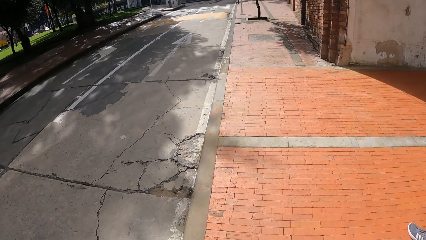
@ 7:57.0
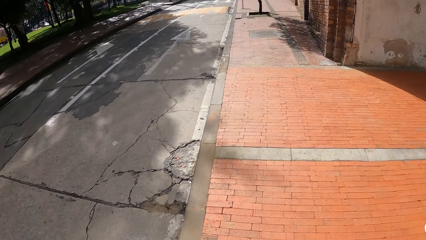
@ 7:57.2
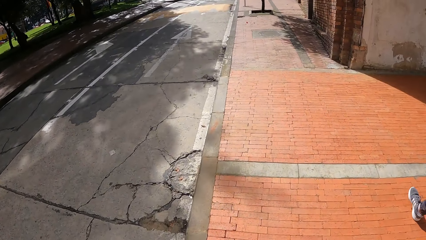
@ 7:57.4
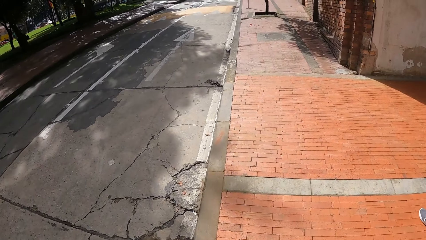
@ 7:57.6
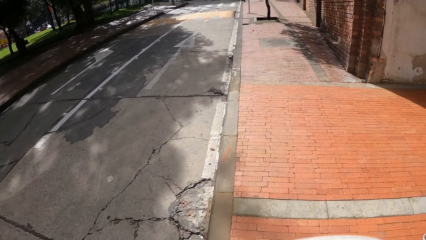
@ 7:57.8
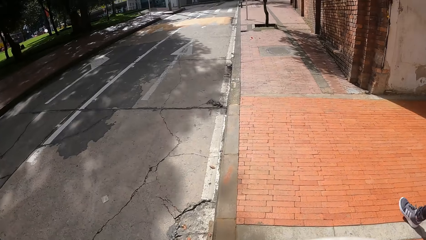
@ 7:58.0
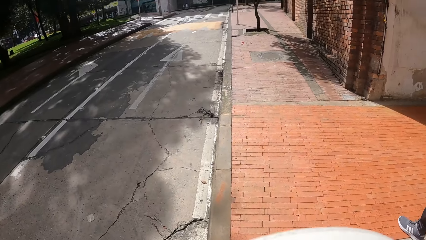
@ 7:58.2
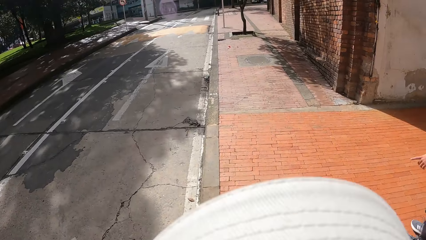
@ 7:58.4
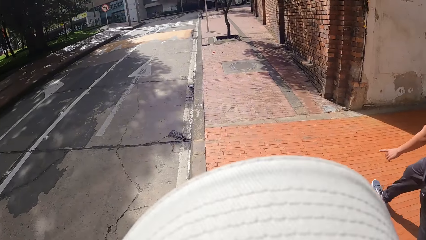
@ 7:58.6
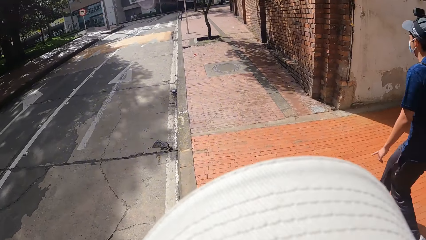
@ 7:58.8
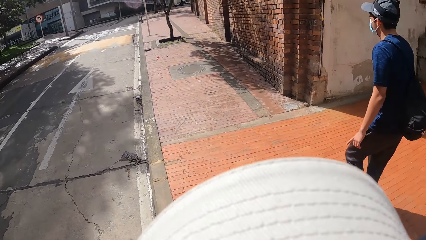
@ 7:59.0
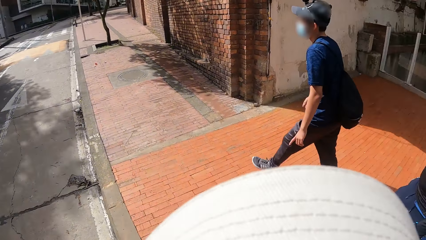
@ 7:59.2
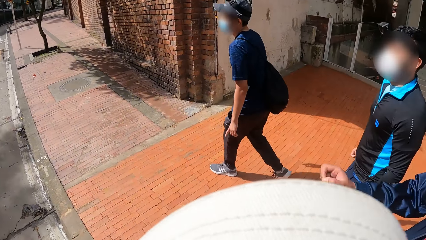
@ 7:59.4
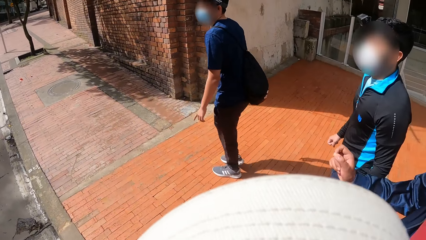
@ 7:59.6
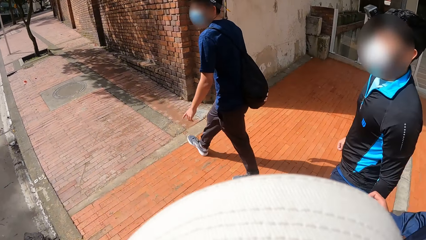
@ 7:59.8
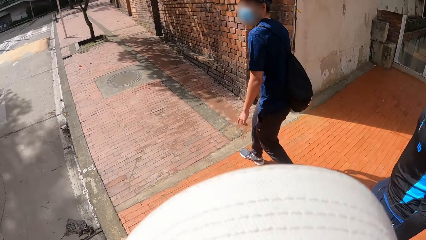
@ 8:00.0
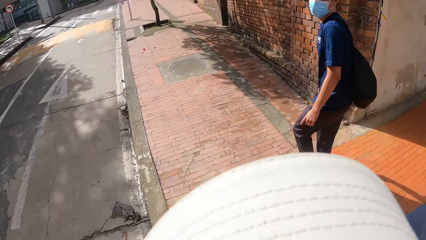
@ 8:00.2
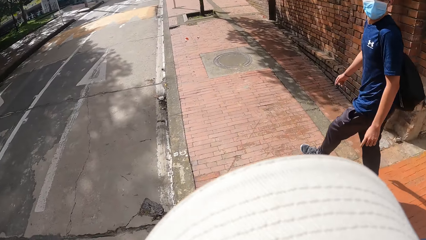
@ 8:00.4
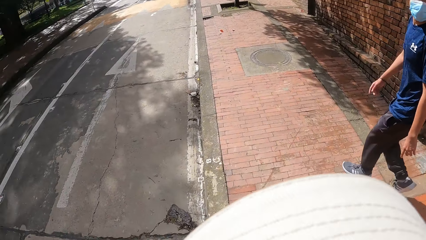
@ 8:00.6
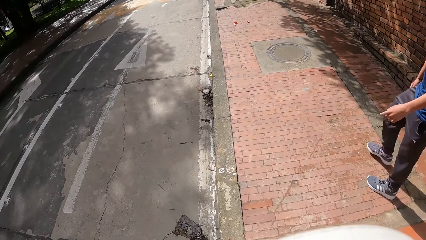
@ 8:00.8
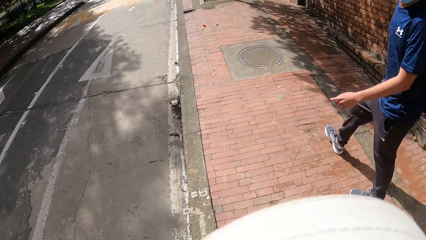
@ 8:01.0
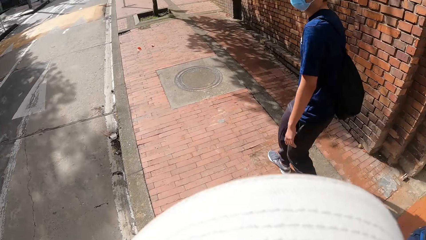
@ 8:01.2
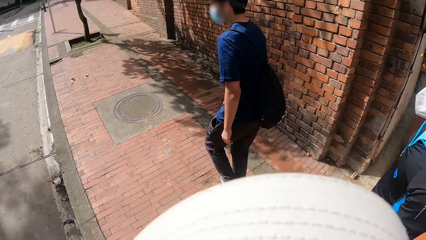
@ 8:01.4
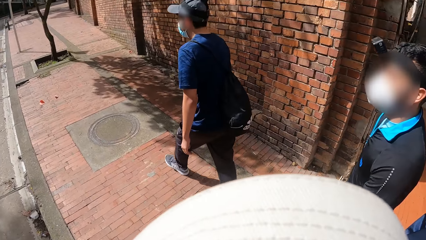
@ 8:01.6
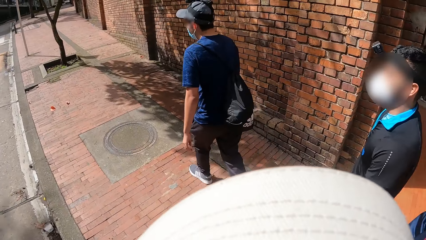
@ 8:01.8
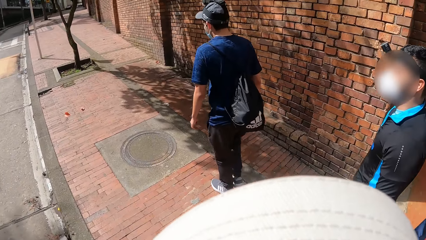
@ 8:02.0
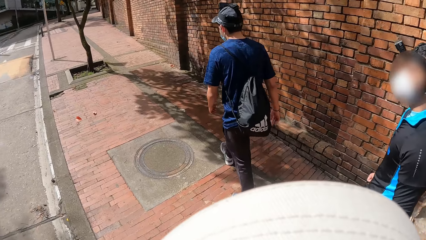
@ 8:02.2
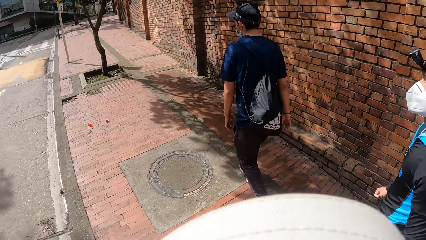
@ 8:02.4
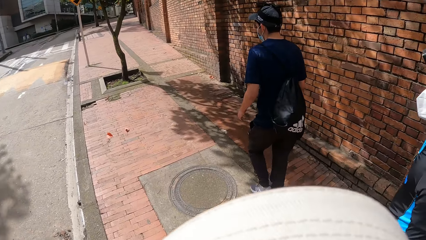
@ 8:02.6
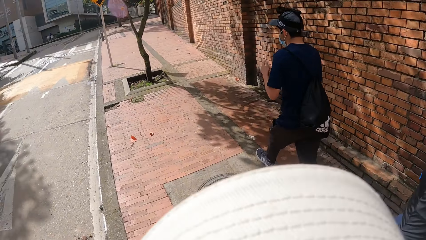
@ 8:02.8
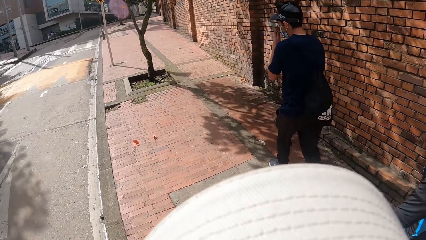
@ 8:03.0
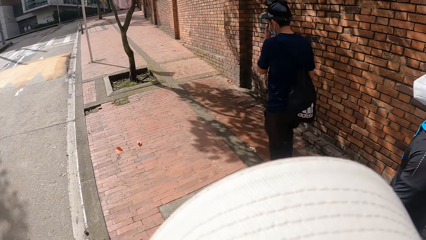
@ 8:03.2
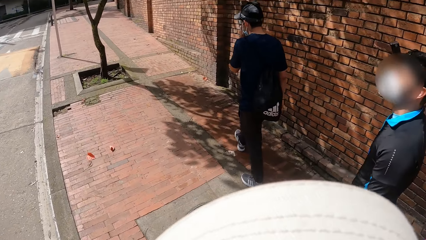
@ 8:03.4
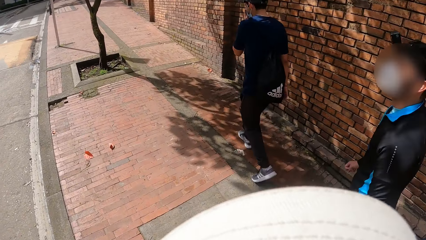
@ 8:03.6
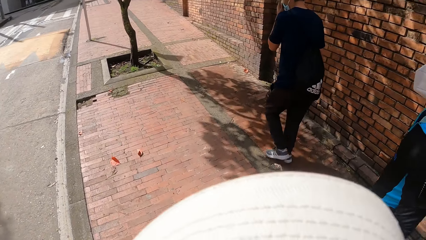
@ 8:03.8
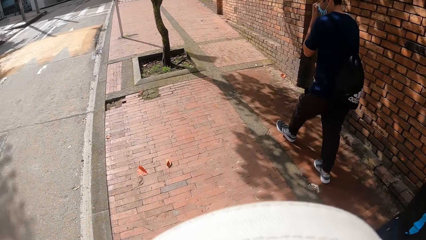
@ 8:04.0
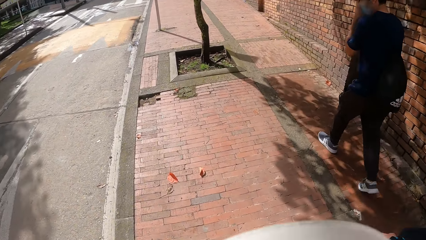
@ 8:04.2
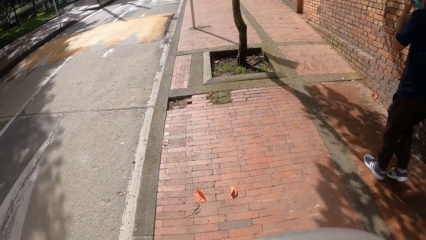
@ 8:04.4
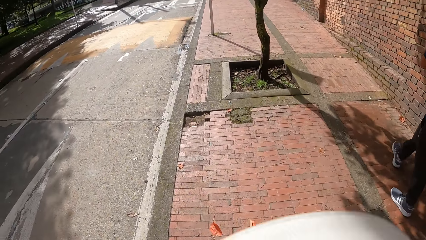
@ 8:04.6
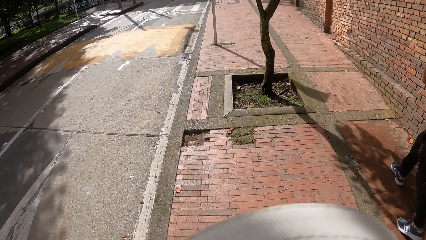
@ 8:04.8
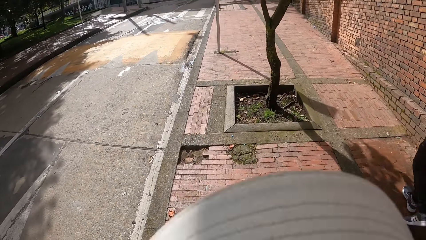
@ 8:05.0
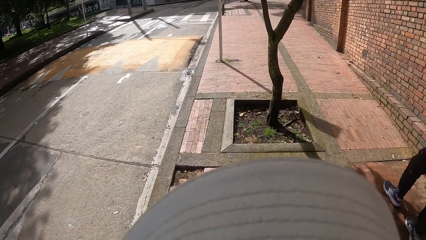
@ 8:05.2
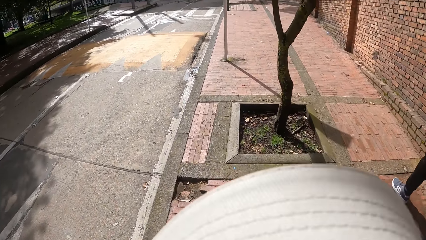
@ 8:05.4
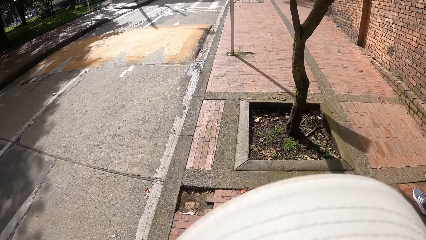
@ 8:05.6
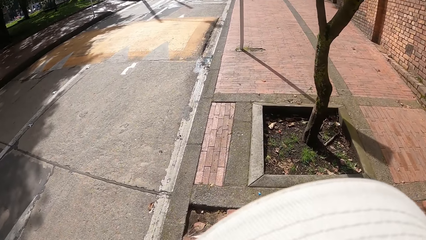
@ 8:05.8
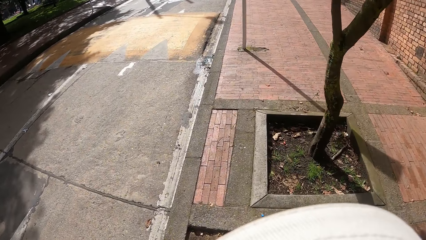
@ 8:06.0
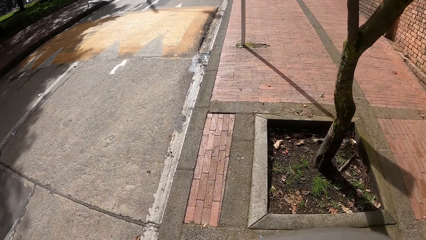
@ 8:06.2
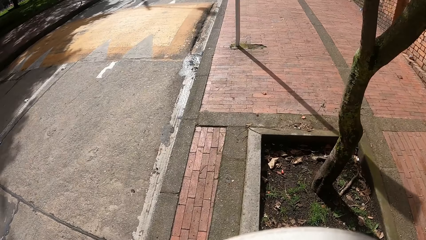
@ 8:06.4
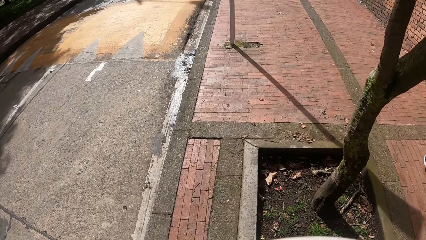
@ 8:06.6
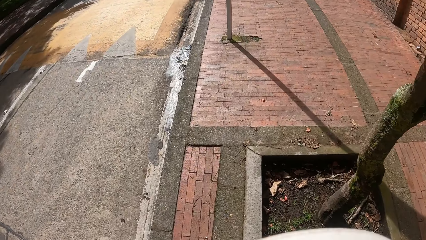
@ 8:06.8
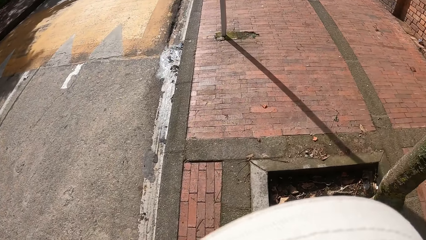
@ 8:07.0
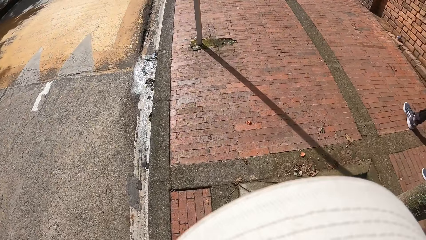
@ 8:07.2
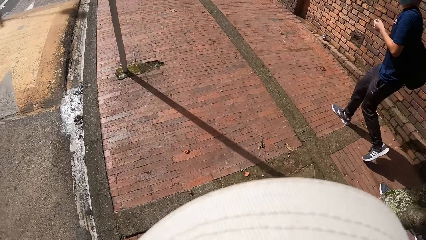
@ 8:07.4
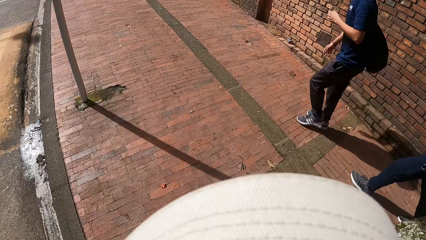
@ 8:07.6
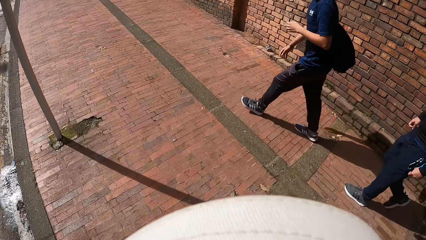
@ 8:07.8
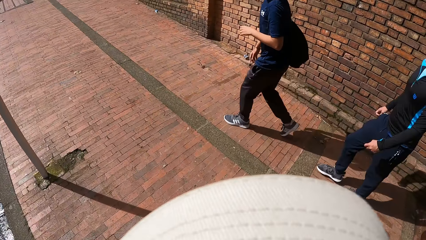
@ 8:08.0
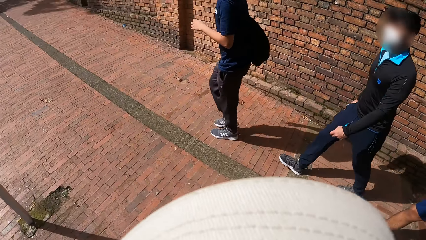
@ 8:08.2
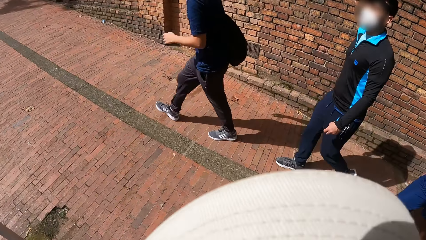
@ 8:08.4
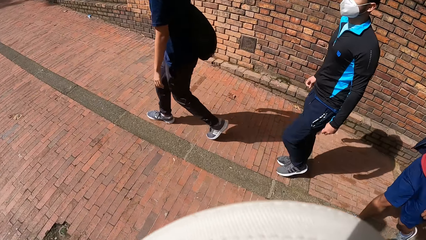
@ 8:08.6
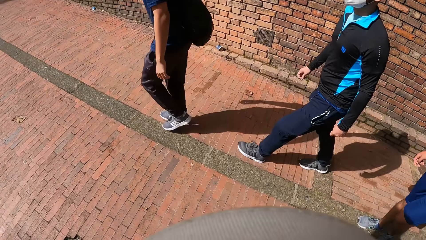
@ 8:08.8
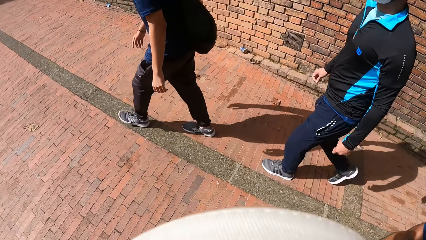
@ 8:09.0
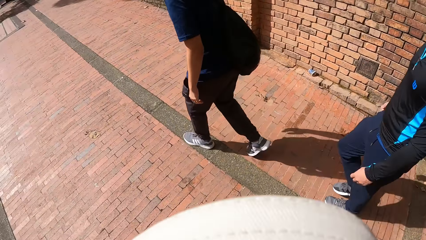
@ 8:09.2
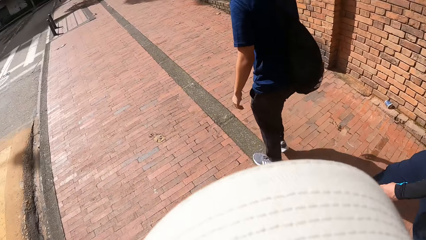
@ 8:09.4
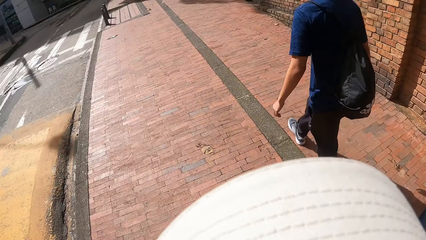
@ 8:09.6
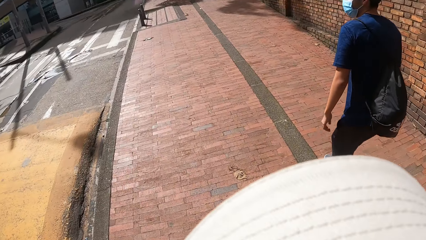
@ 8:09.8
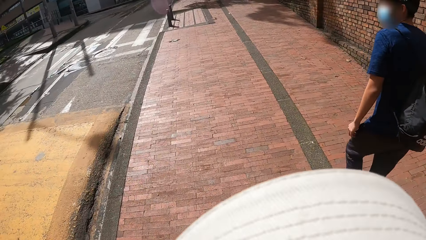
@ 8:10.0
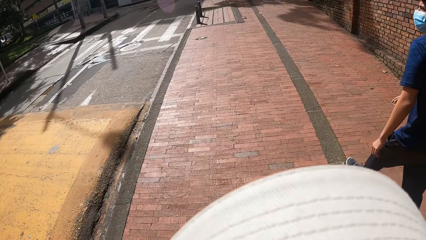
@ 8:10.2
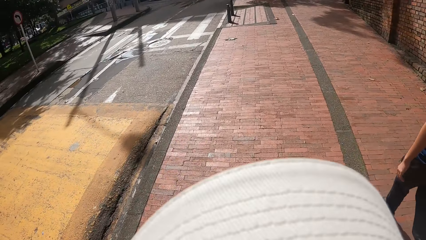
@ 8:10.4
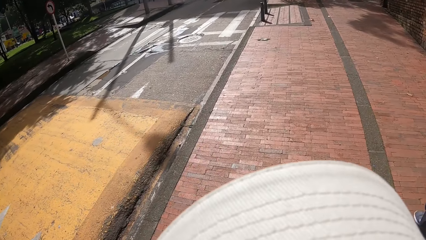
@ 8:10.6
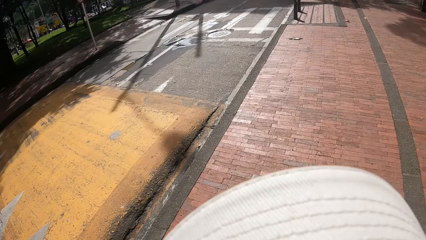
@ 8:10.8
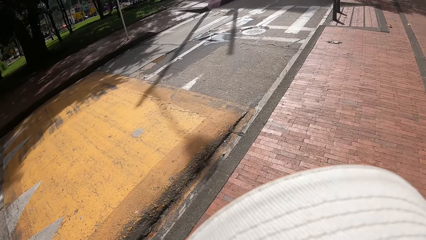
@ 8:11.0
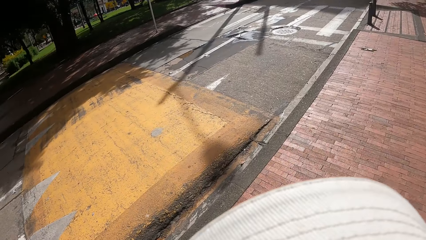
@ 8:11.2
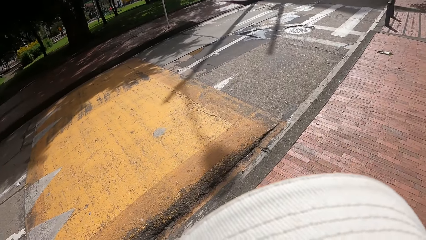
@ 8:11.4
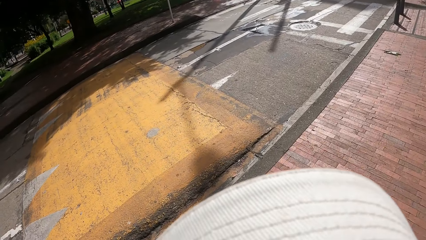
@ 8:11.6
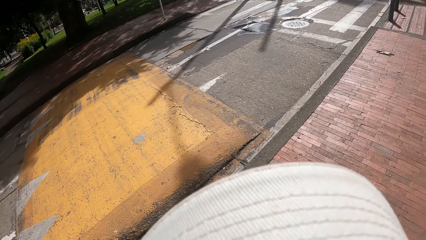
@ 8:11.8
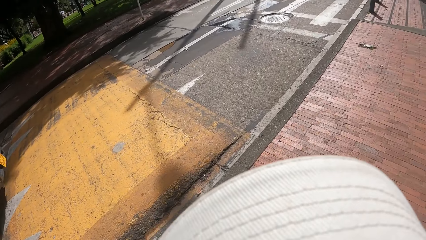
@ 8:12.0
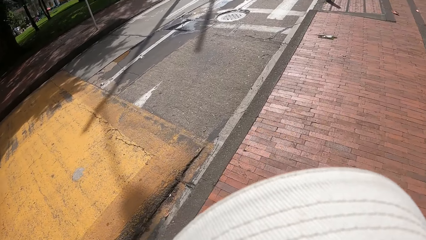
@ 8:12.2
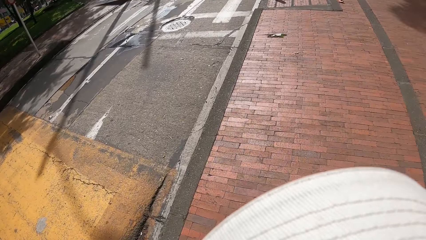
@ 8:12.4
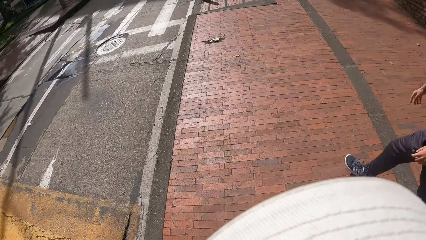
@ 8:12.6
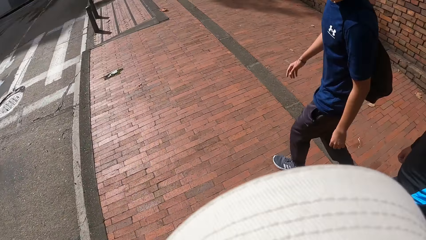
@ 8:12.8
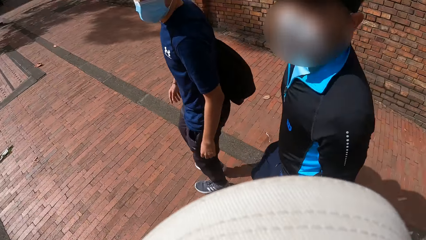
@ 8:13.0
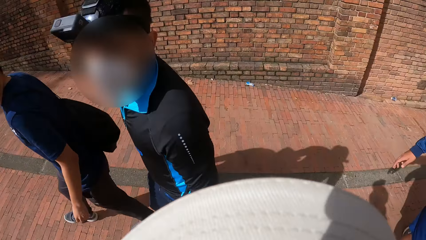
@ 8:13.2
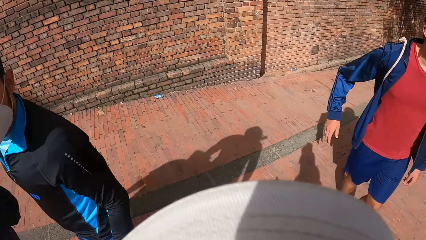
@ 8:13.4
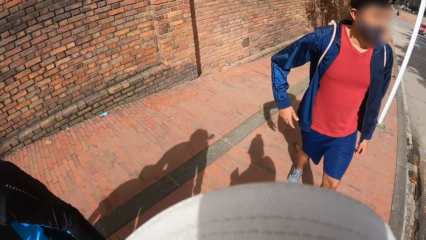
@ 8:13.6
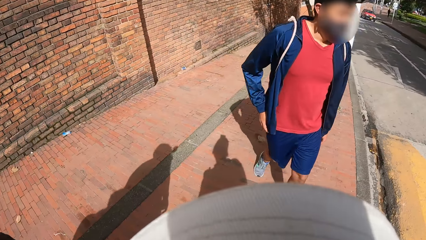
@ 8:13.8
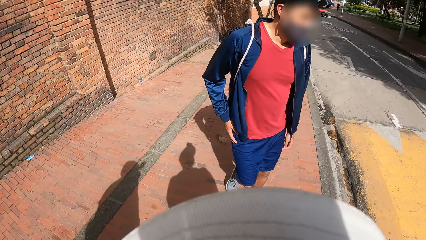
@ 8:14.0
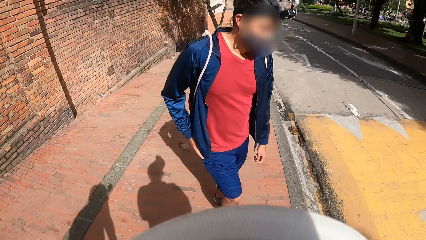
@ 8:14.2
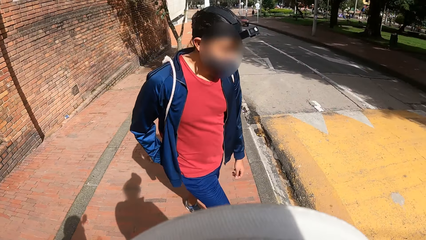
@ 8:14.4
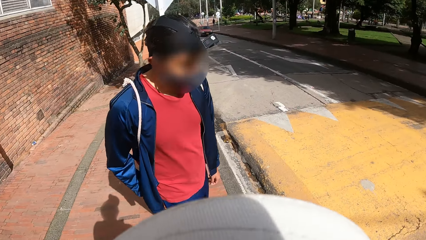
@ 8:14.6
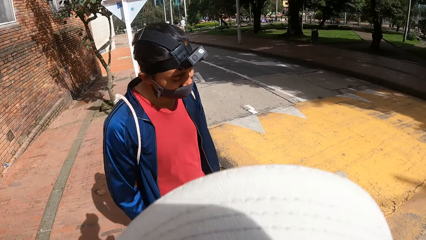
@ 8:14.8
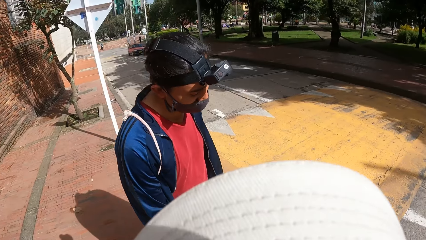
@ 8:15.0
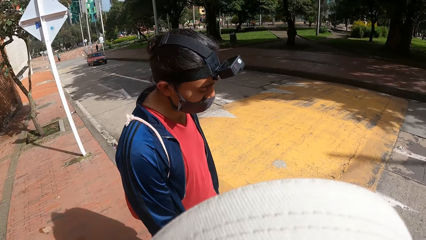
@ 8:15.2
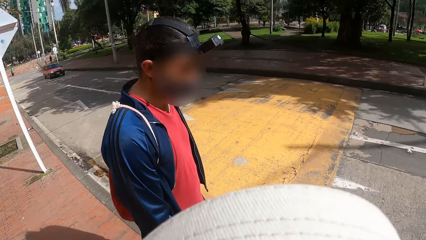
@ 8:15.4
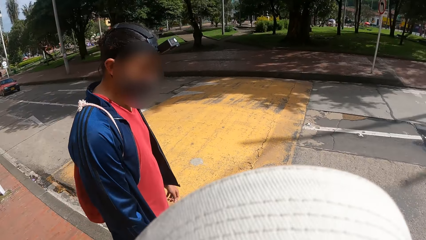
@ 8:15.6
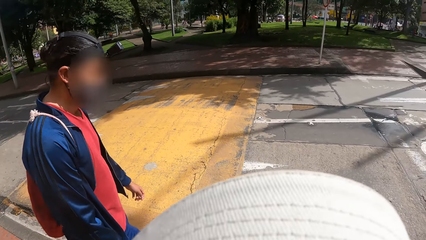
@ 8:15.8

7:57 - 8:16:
The camera wearer walks around. A person walks around. The person and another person walk around. The camera wearer walks around. The person and the other person walk around. The camera wearer looks around. The person and the other person walk around. A third person walks around.
